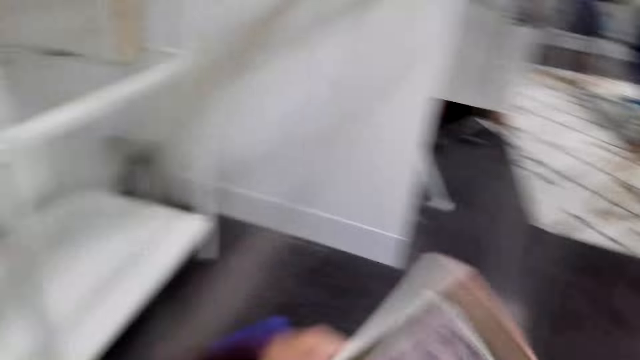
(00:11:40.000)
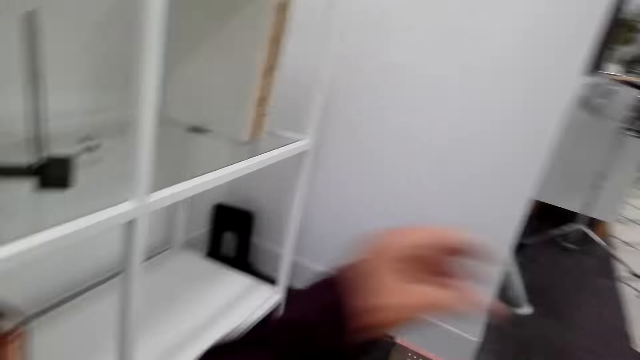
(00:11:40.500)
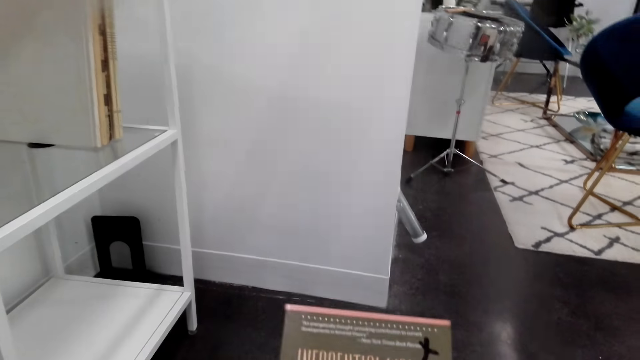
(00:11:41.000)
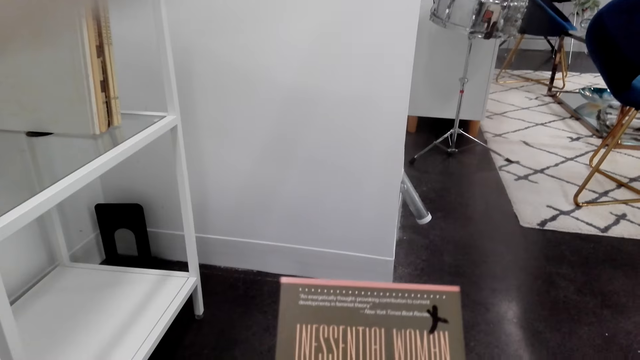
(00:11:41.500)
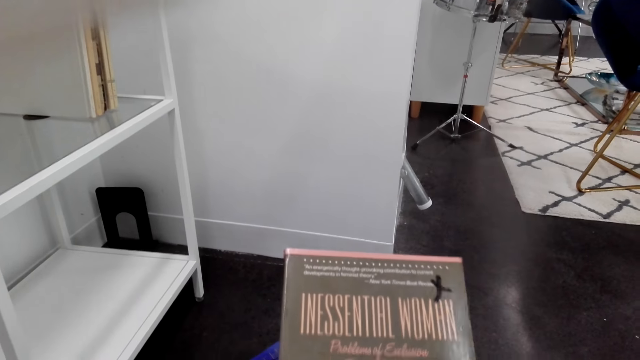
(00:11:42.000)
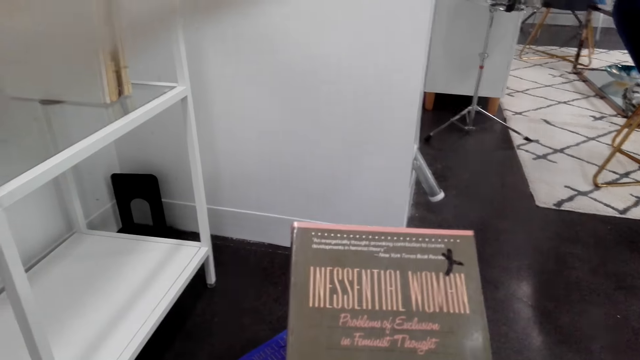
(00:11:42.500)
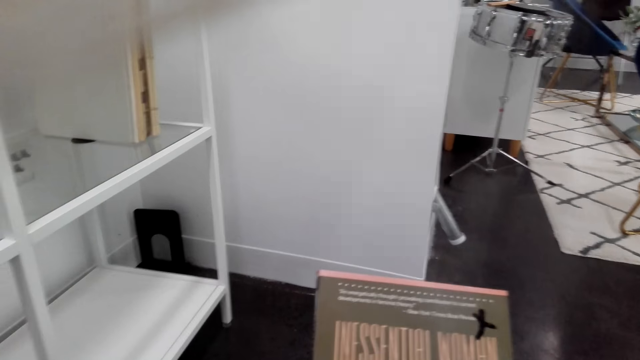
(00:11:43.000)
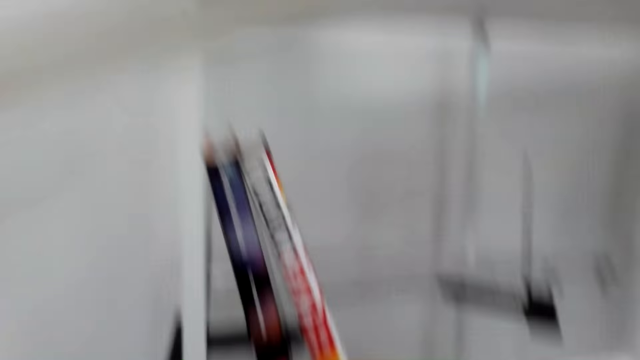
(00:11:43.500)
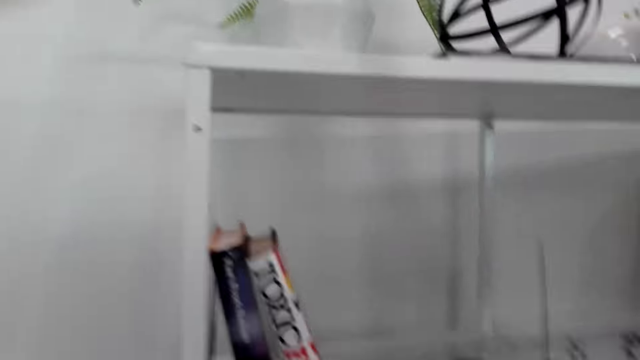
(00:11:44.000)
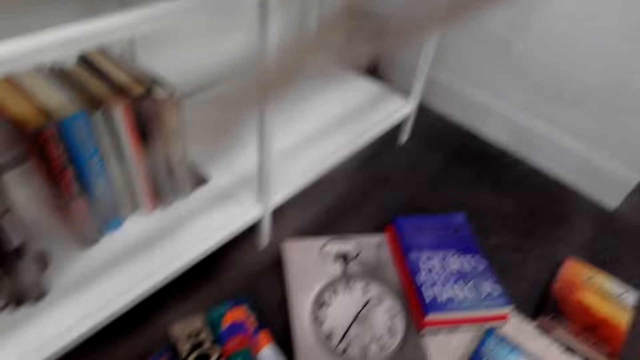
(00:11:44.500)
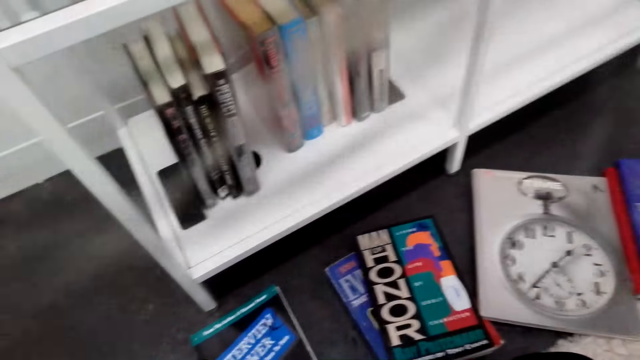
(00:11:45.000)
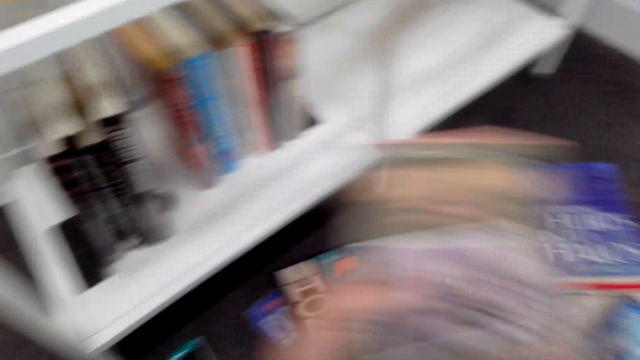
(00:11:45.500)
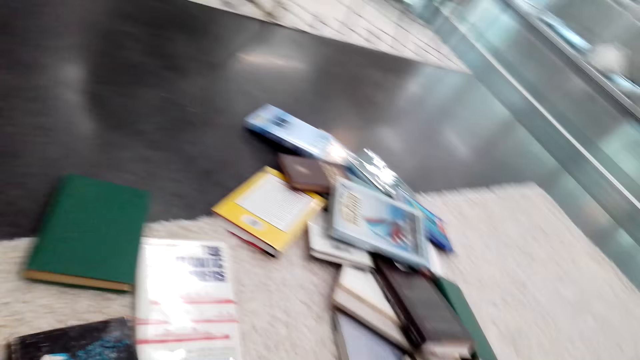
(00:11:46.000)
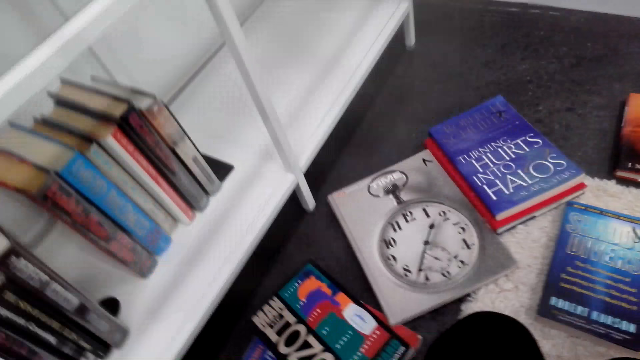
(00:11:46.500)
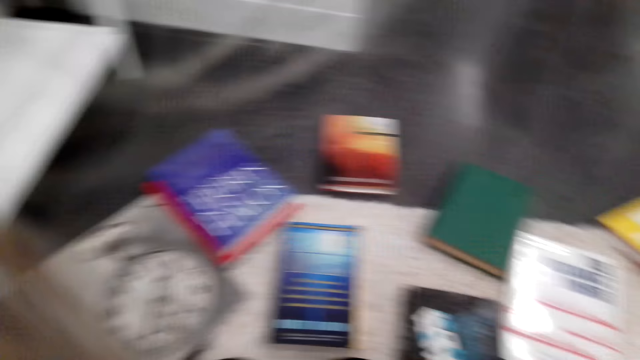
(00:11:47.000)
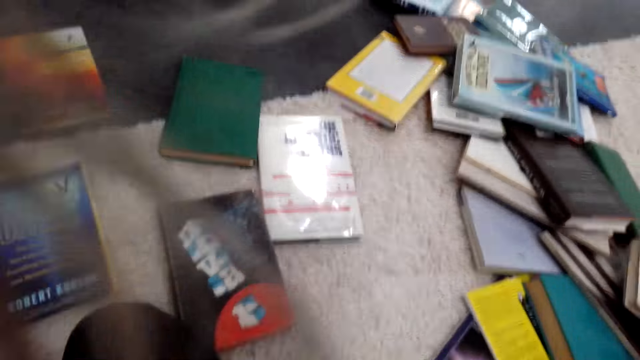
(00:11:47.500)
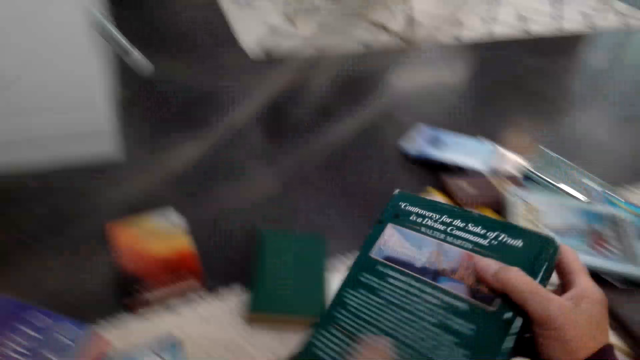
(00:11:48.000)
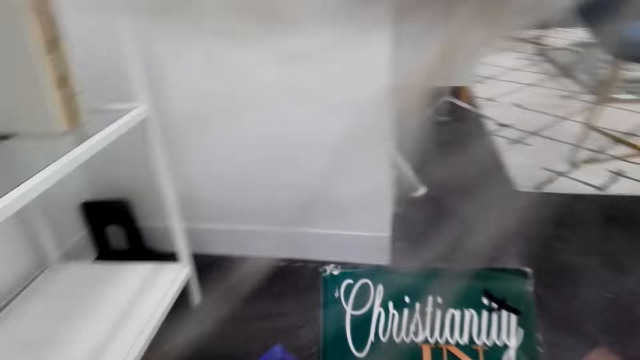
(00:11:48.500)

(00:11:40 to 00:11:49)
The camera wearer picks up a book. They check the book. They hold the book. They look around the house. They pick up a book.

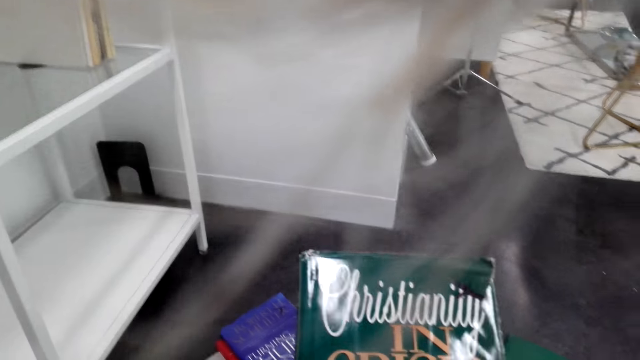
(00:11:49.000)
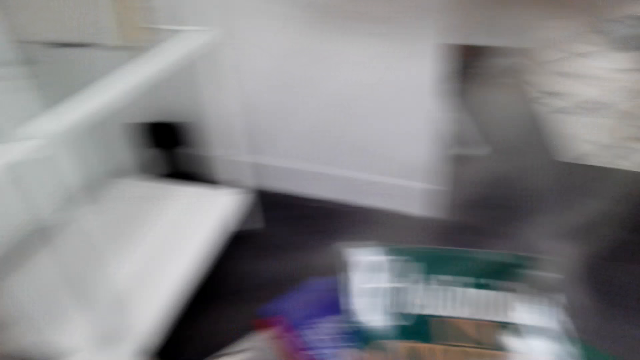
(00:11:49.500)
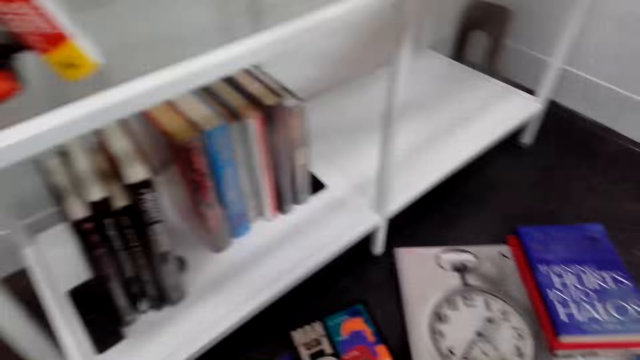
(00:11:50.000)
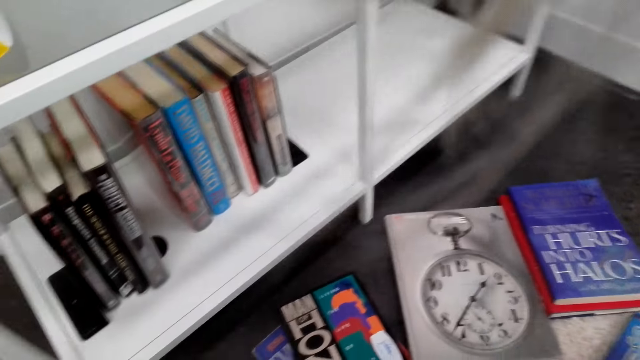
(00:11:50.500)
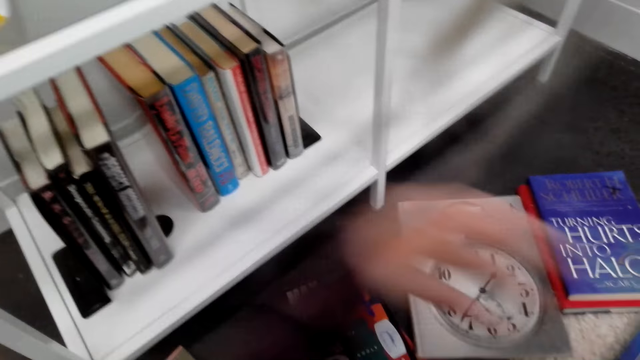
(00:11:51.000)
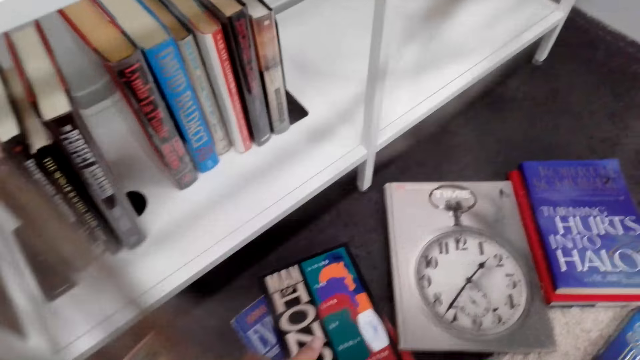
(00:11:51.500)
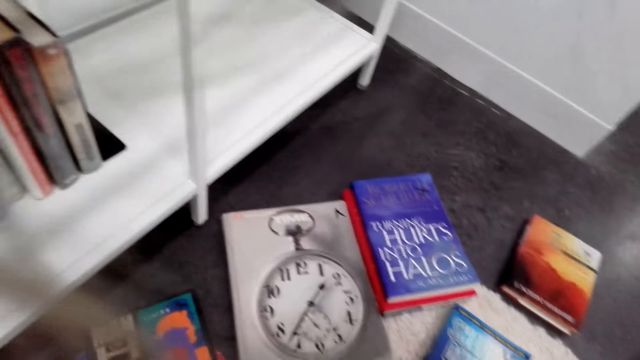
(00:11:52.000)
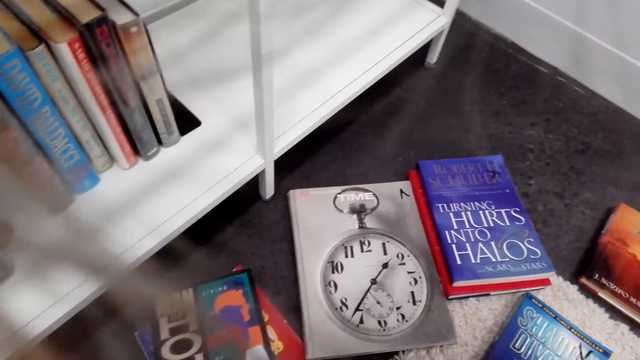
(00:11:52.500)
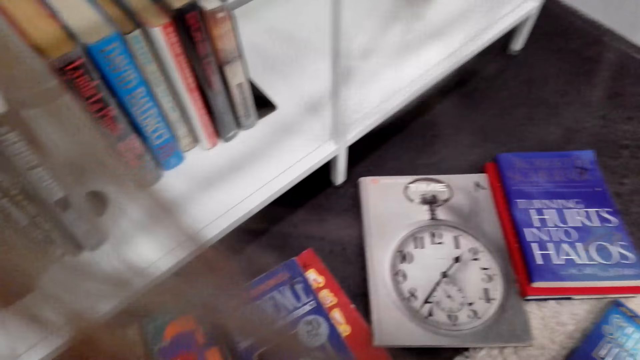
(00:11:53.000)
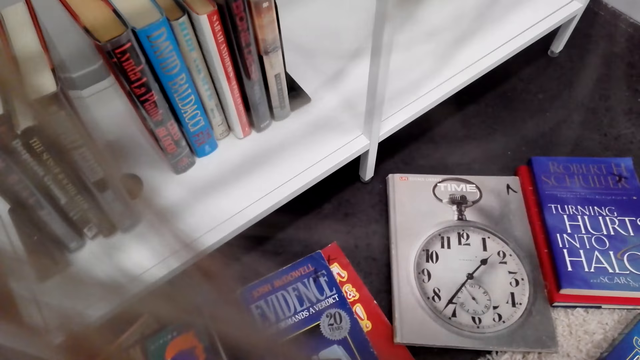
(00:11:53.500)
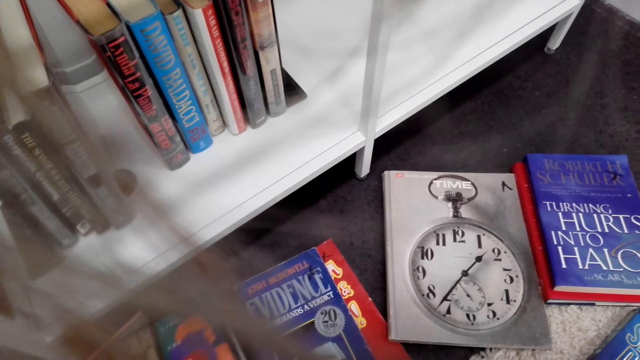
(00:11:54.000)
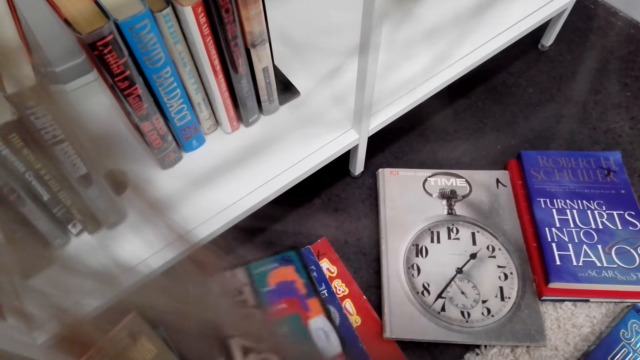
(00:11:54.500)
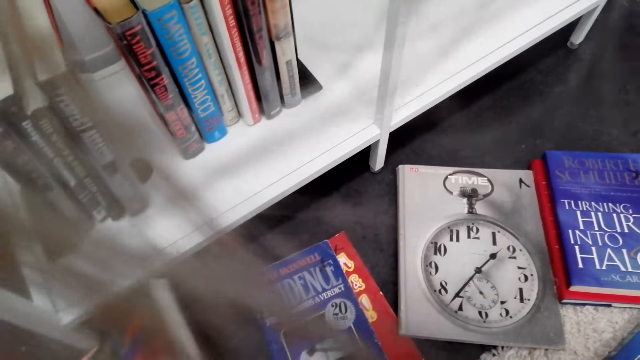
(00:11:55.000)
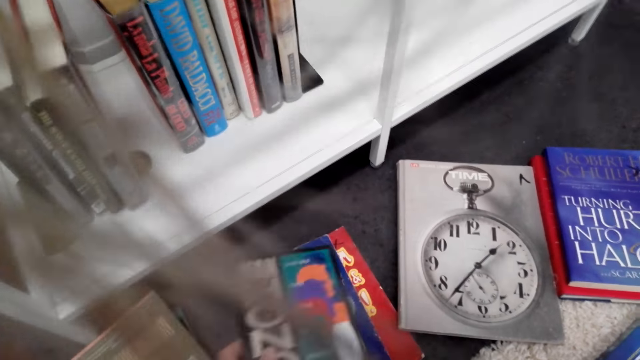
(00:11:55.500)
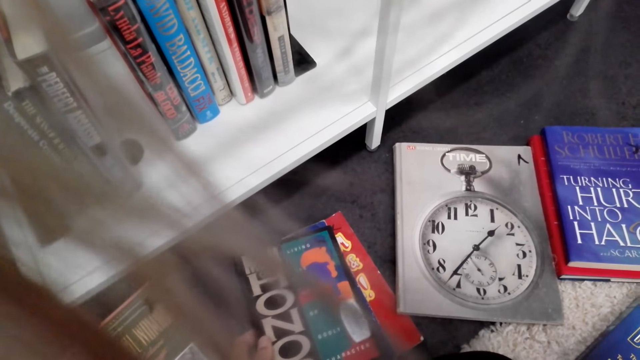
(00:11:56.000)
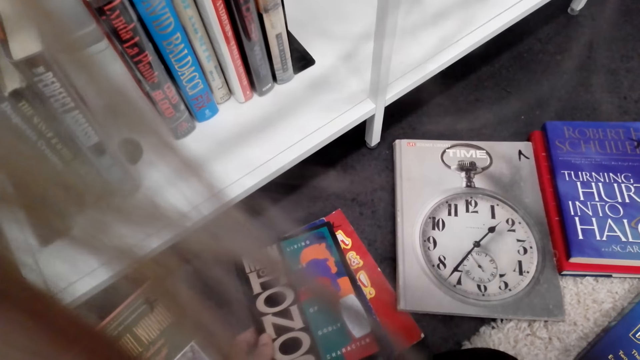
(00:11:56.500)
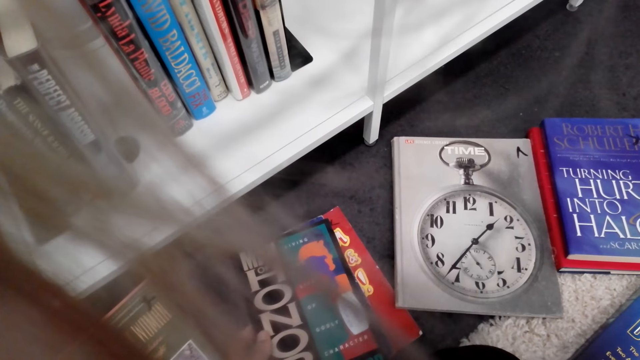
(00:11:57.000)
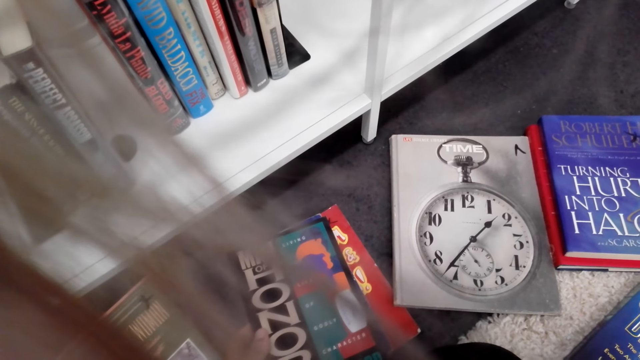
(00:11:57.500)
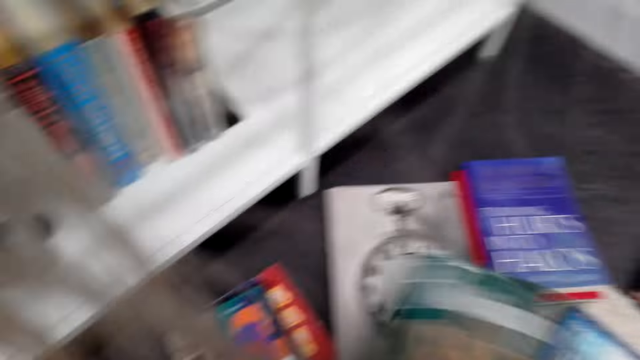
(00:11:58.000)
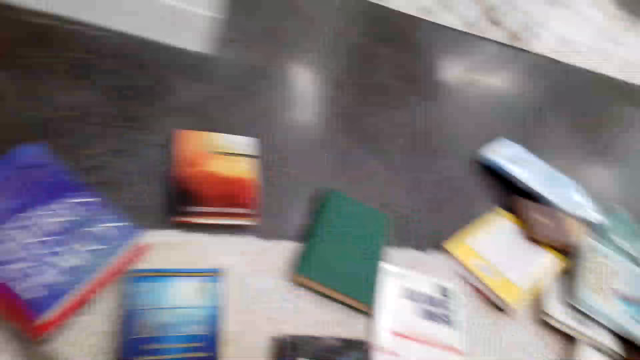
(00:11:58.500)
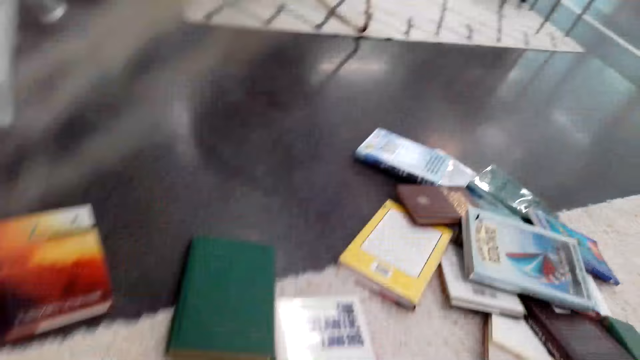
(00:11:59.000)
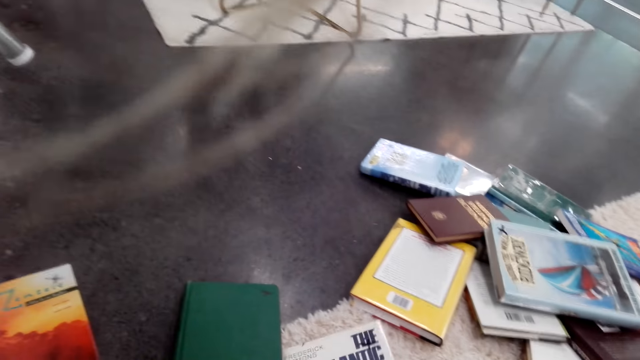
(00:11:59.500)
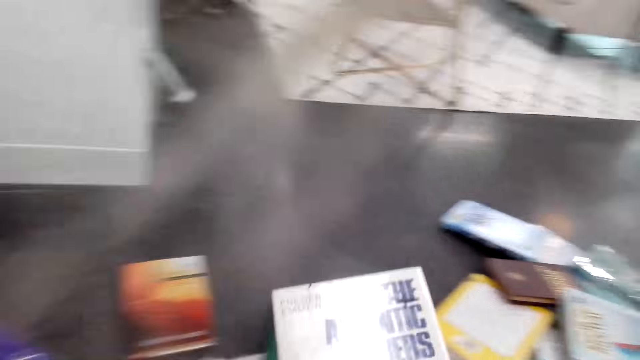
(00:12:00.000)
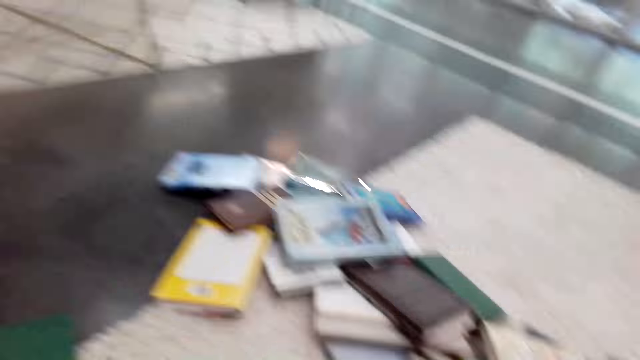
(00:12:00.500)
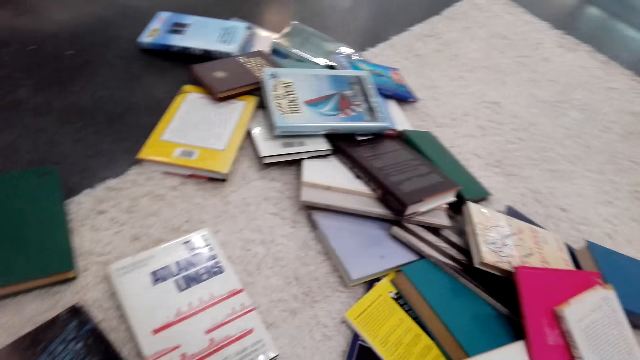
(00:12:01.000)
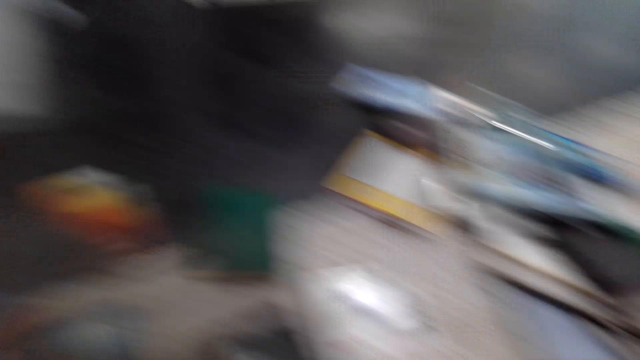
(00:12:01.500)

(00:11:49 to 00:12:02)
The camera wearer checks the book. They hold the book. They look around the floor. They move a book. They check the book. They move a book. They check the book. They place the book on another. They hold another book. They check the book. They look around the floor. They take another book. They place the book on the floor.
